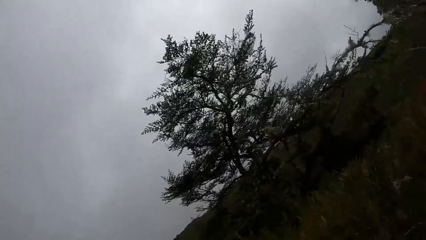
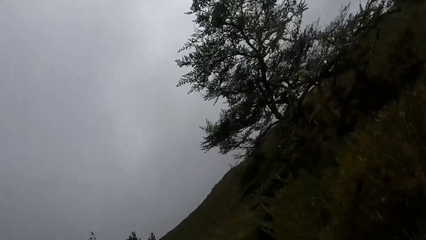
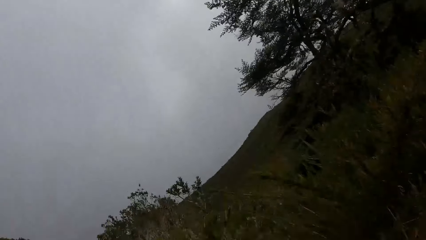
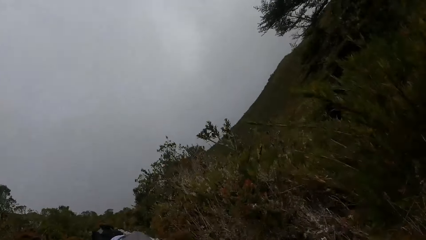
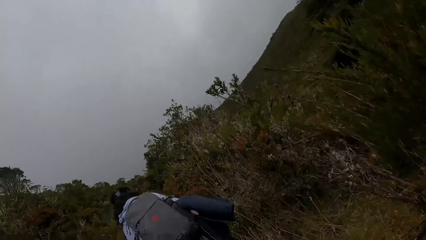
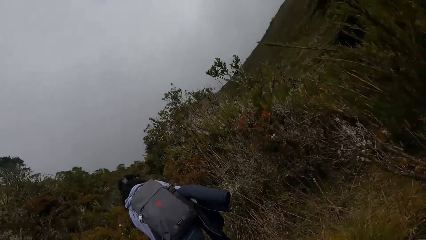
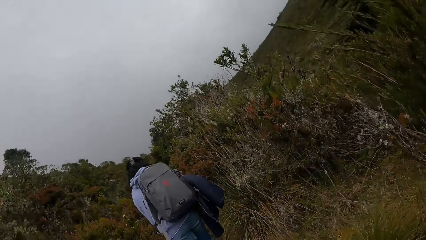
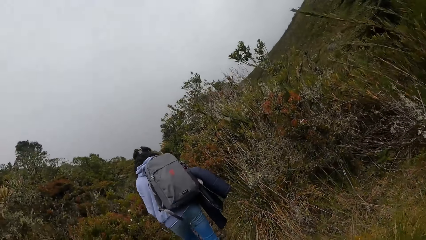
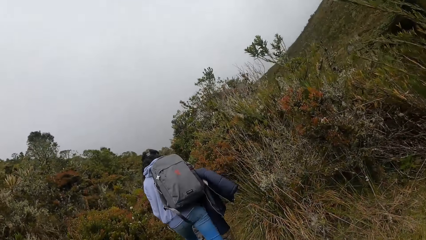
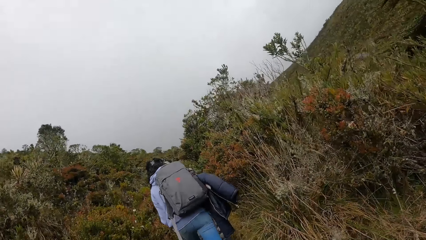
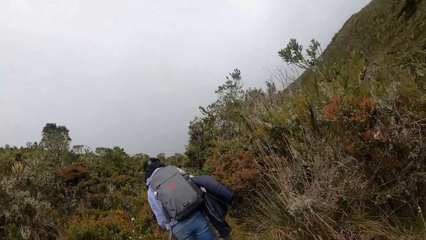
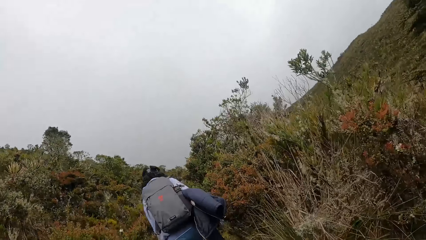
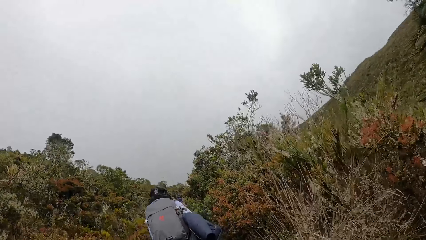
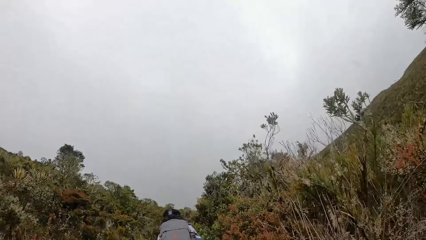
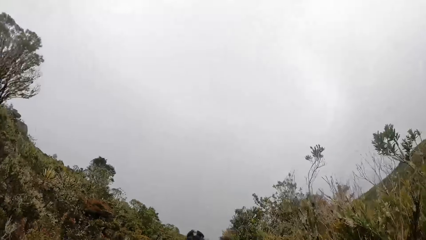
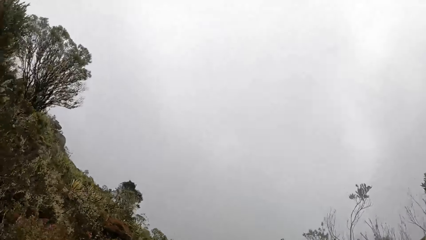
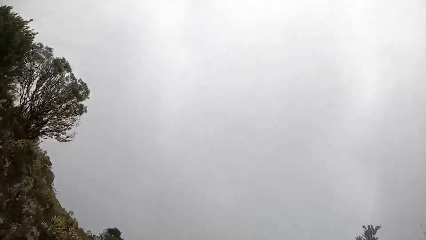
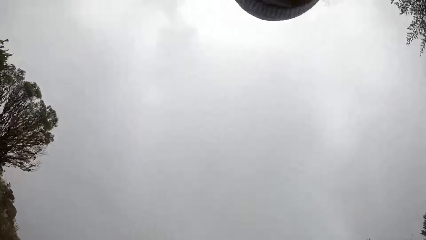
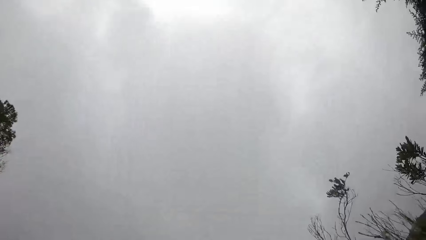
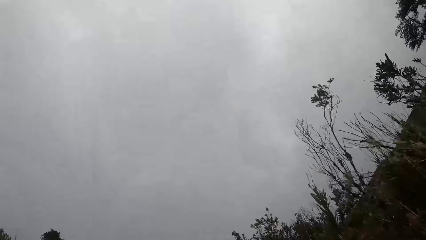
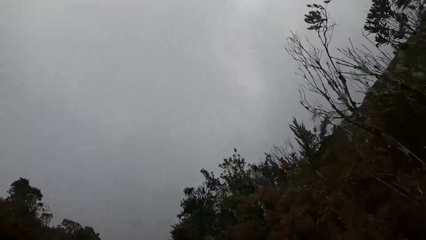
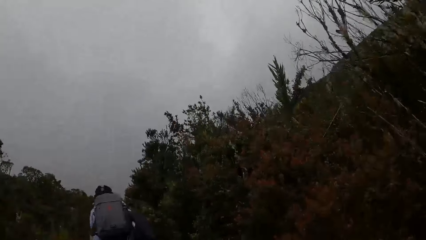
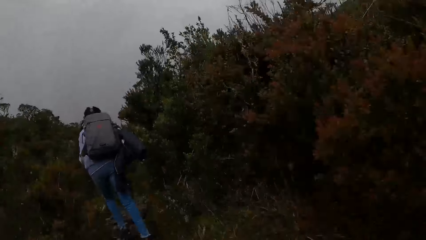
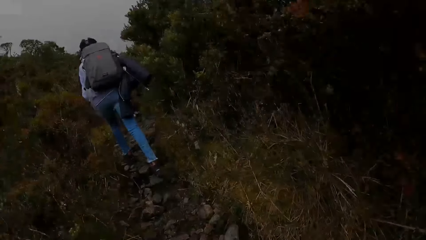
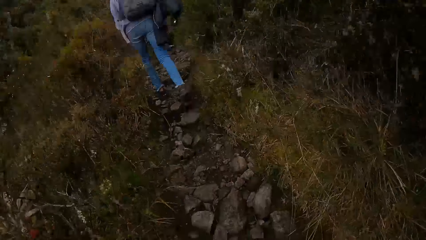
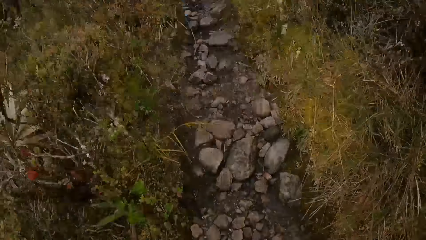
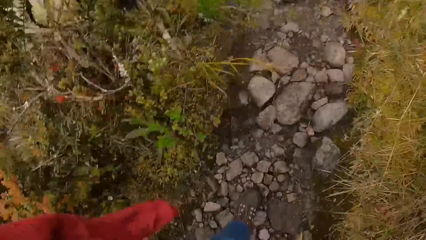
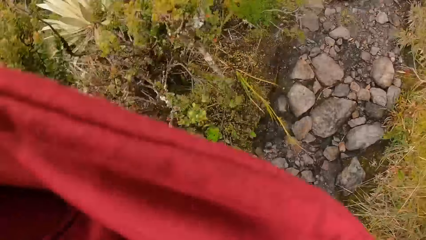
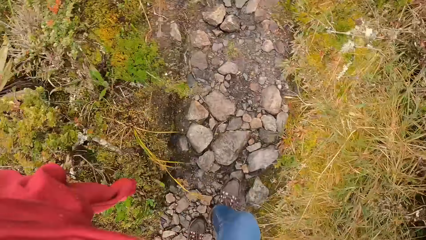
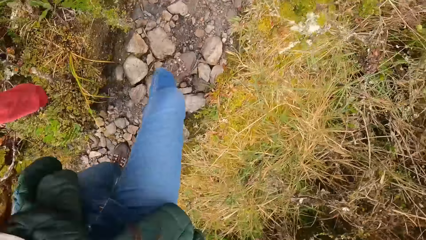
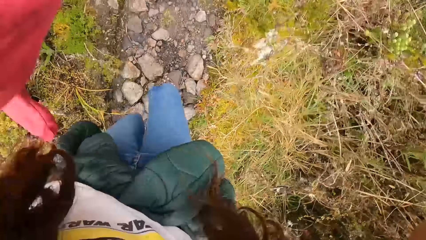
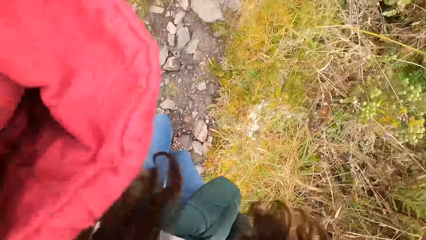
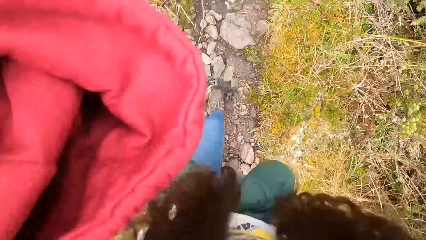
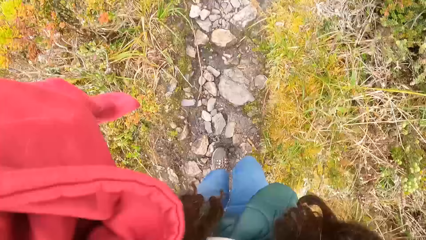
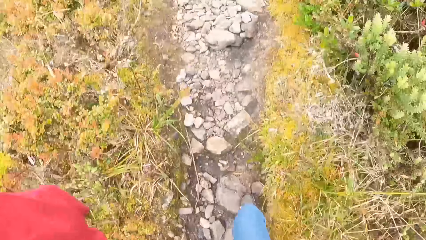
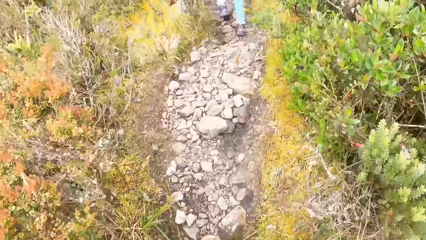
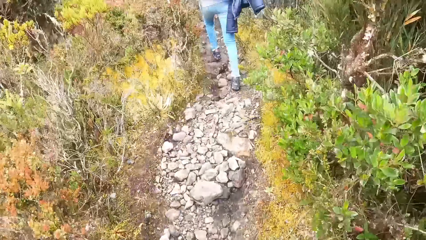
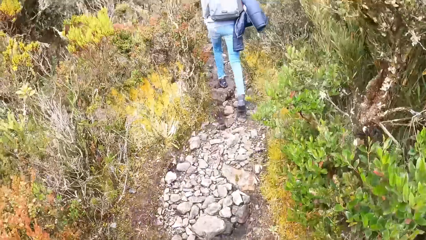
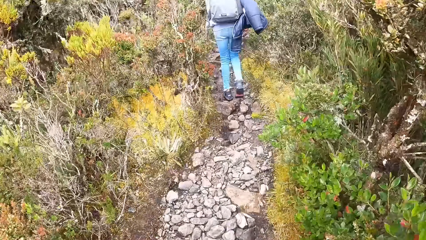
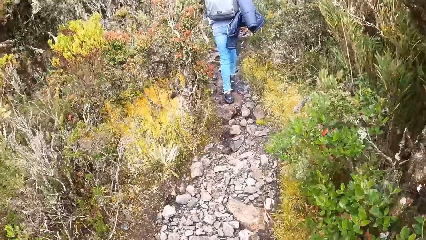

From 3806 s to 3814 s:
The camera wearer walks up a hill.

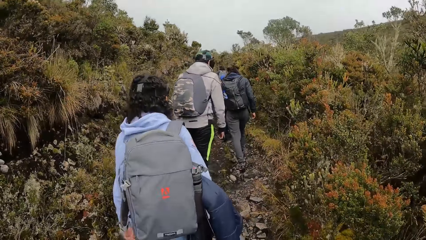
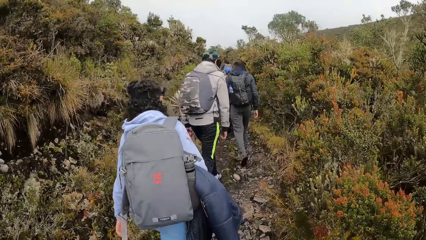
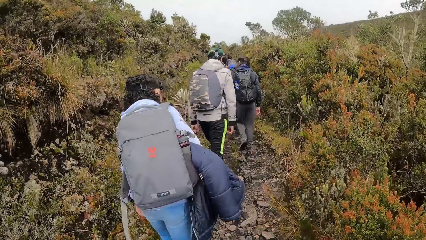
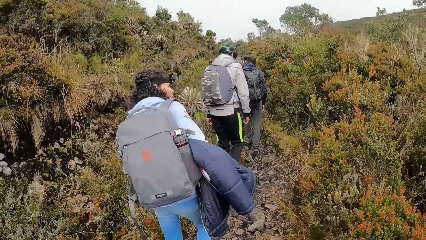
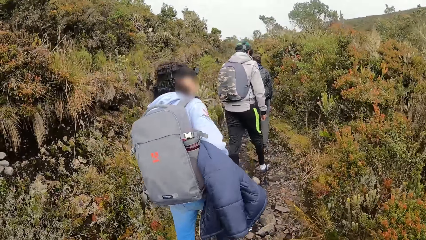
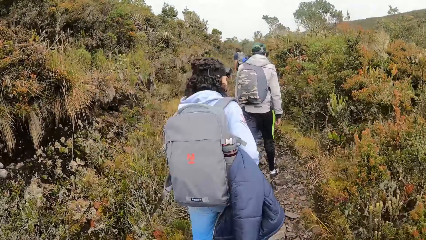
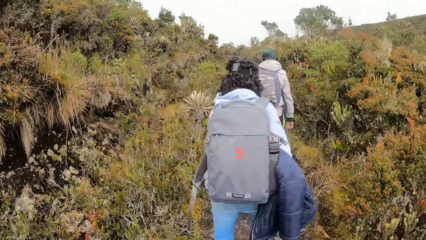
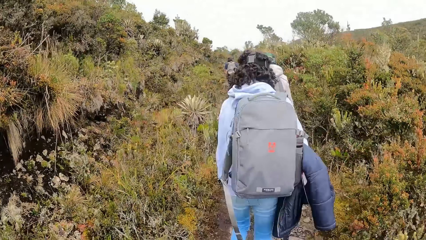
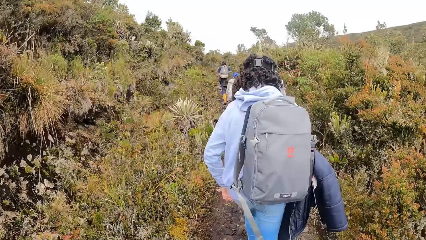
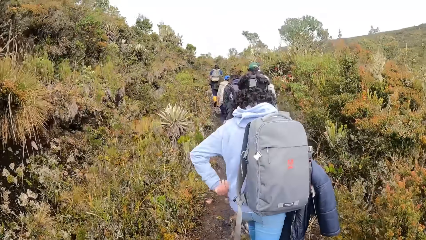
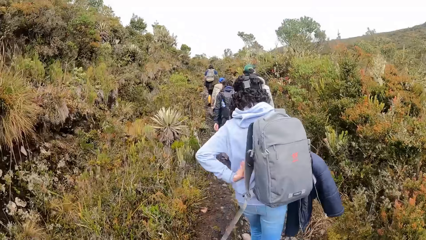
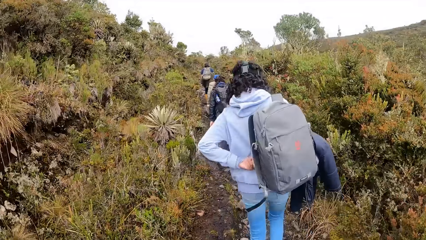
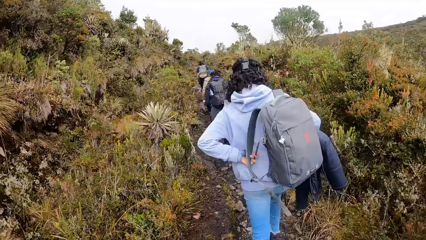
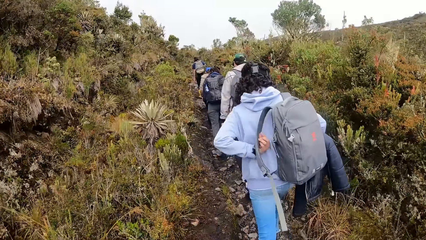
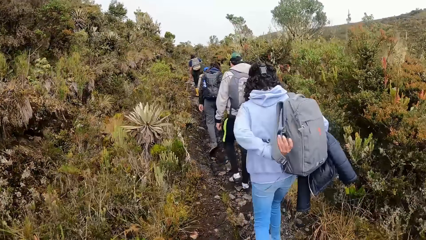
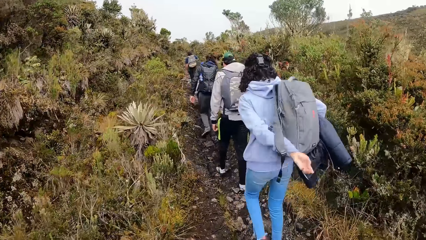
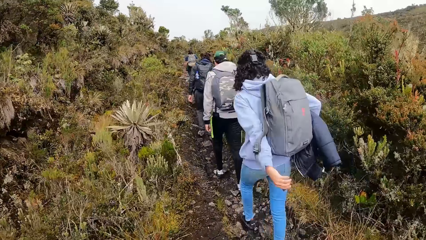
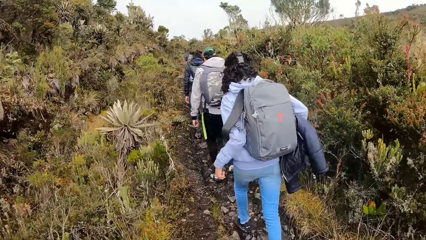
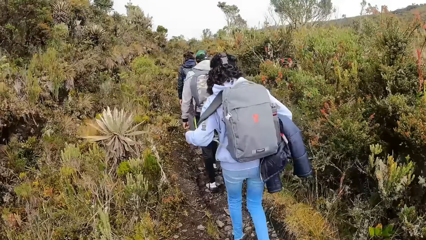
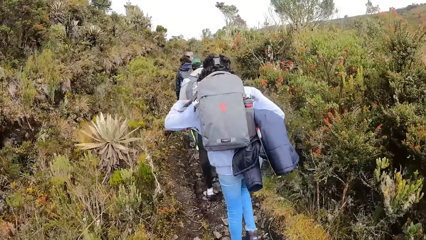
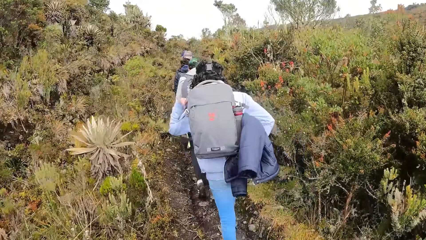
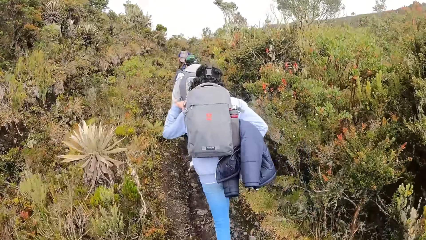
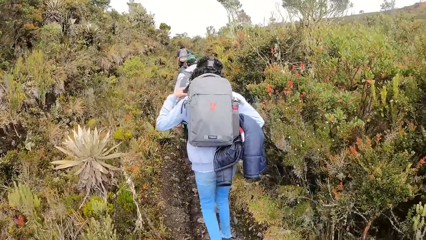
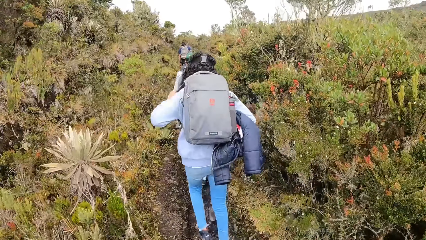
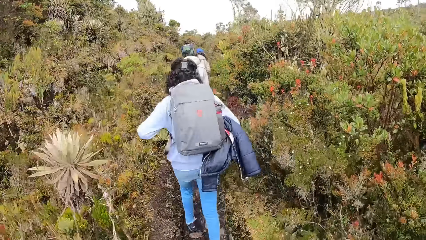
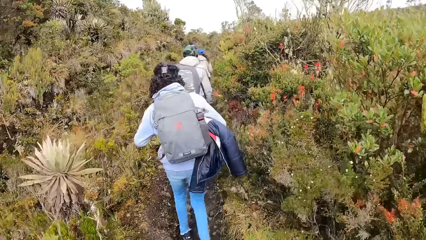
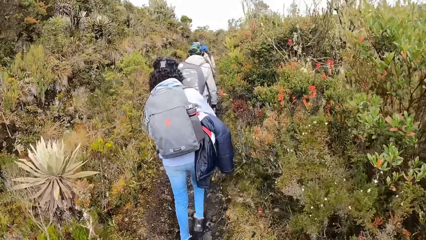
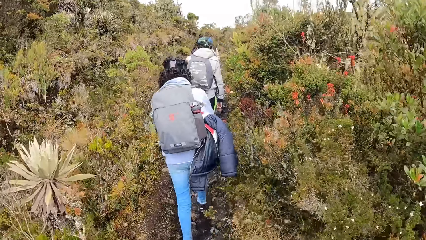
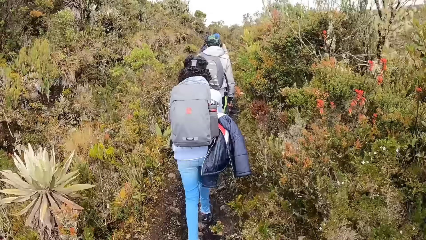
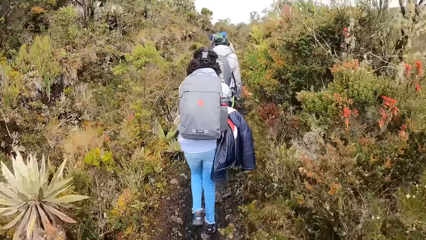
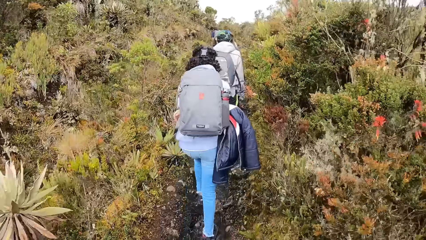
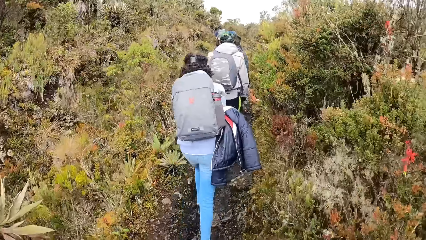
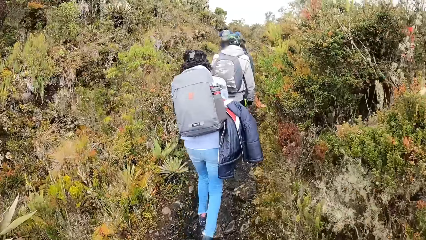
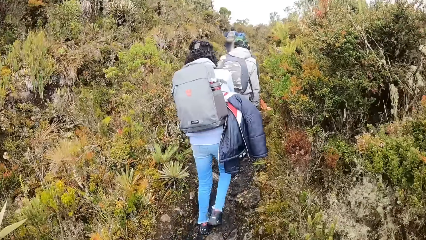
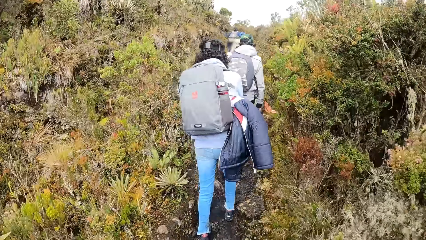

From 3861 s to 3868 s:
A woman puts her left arm through the left strap of a bag.
